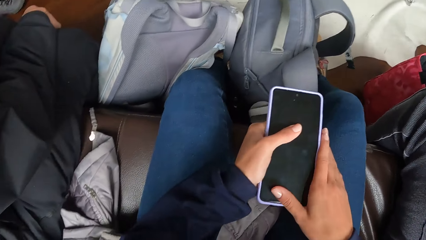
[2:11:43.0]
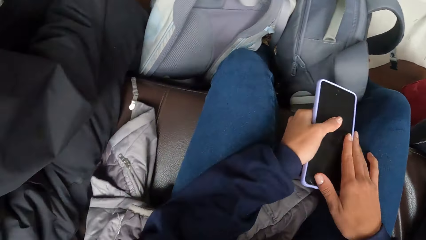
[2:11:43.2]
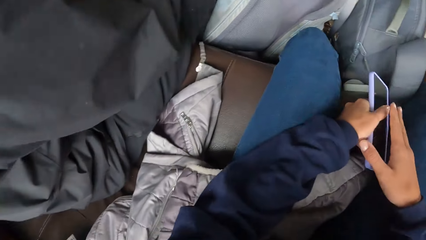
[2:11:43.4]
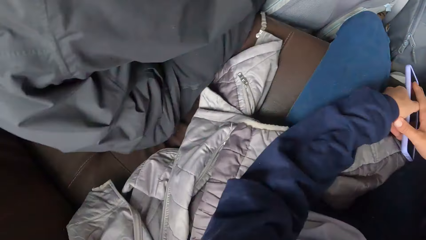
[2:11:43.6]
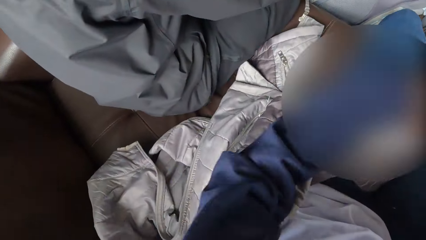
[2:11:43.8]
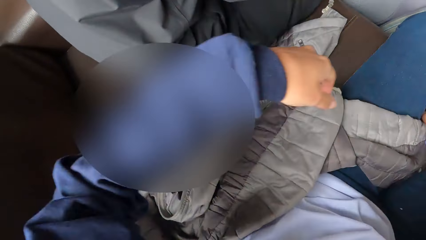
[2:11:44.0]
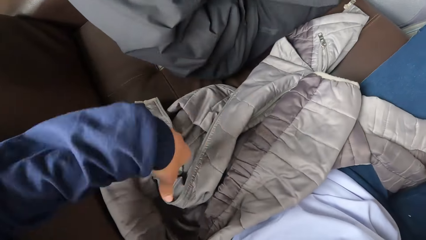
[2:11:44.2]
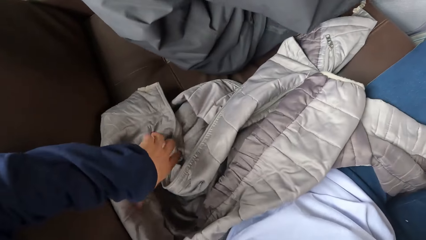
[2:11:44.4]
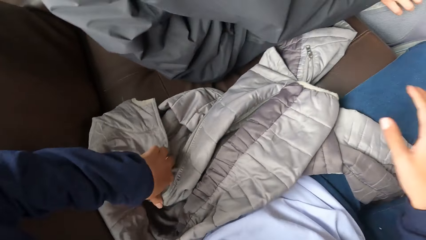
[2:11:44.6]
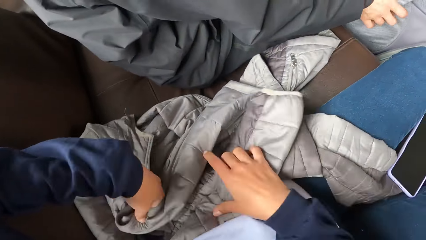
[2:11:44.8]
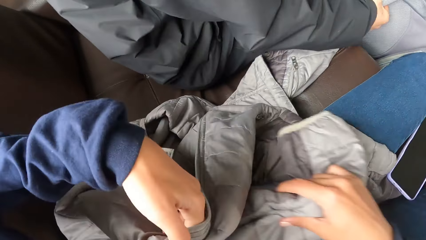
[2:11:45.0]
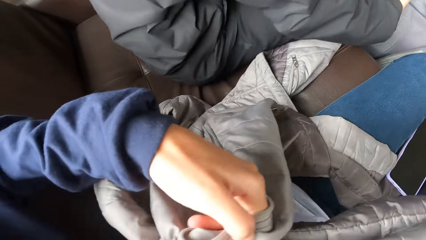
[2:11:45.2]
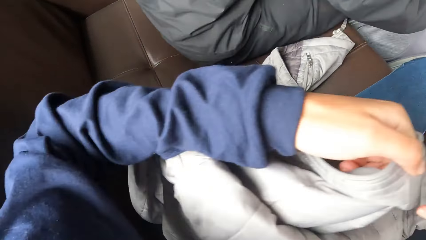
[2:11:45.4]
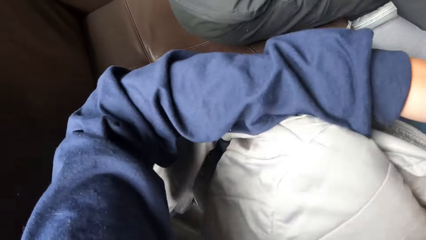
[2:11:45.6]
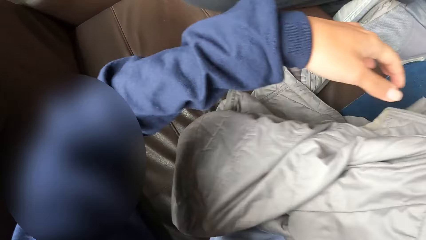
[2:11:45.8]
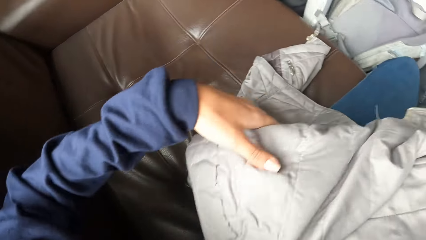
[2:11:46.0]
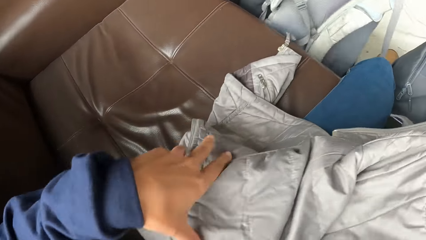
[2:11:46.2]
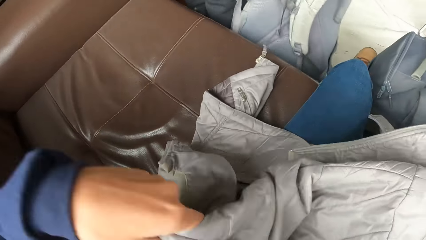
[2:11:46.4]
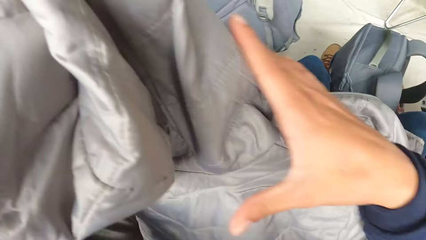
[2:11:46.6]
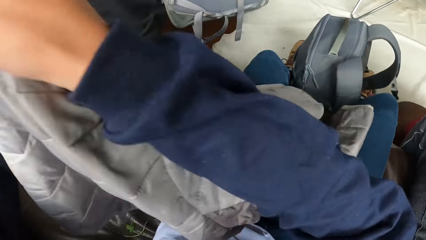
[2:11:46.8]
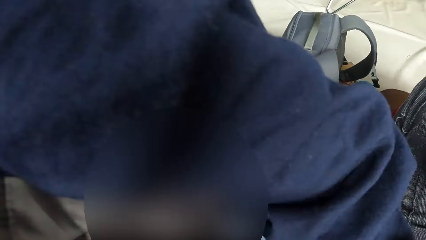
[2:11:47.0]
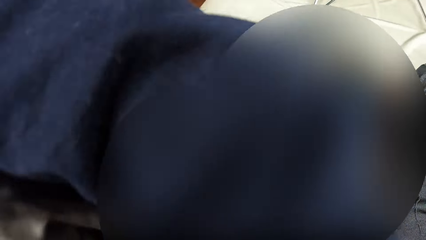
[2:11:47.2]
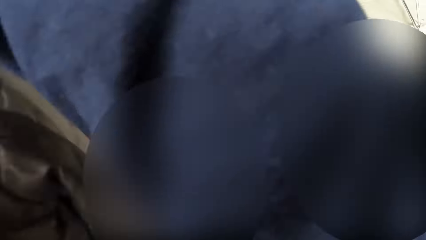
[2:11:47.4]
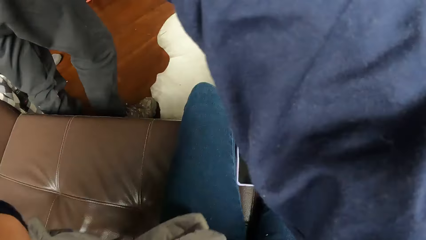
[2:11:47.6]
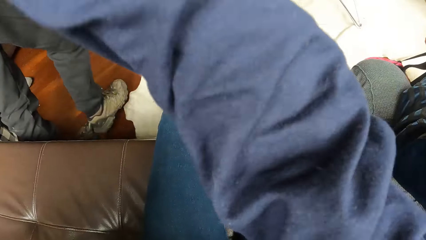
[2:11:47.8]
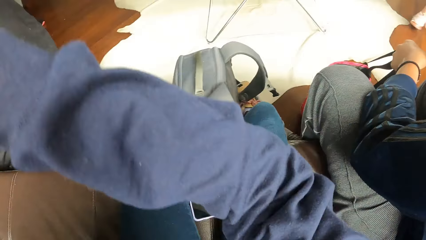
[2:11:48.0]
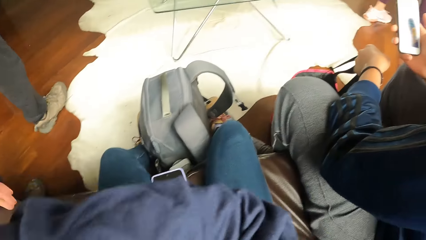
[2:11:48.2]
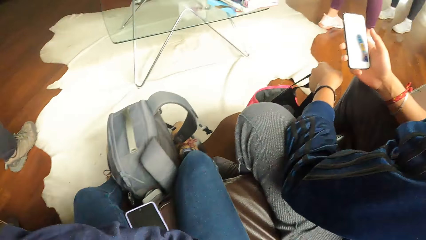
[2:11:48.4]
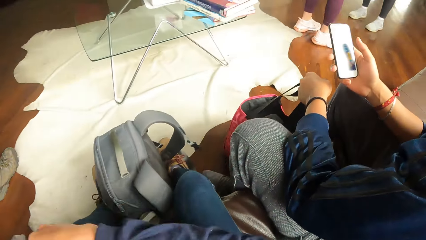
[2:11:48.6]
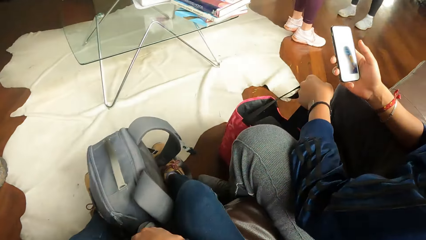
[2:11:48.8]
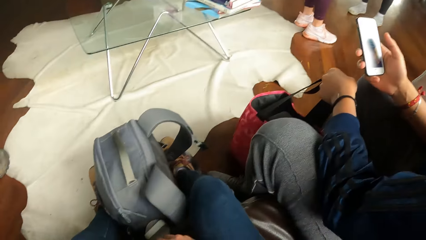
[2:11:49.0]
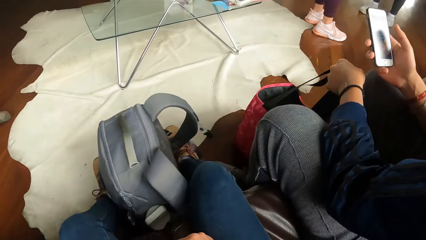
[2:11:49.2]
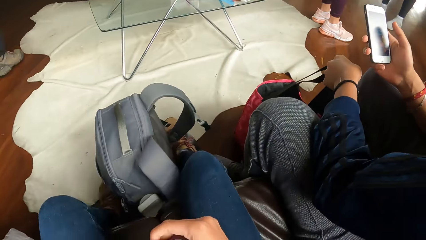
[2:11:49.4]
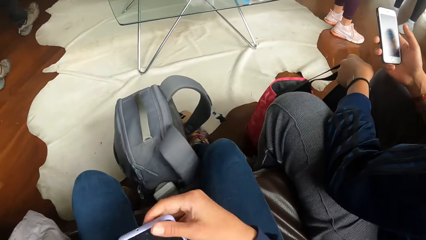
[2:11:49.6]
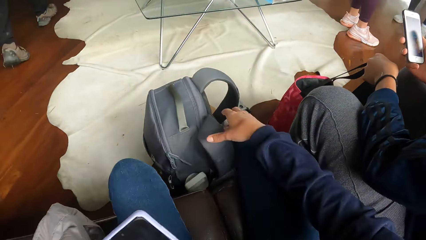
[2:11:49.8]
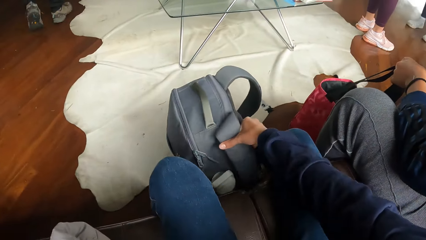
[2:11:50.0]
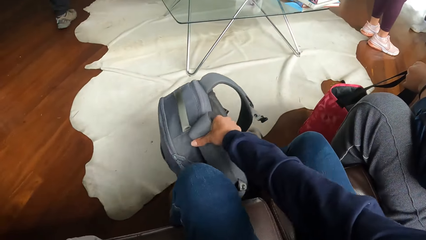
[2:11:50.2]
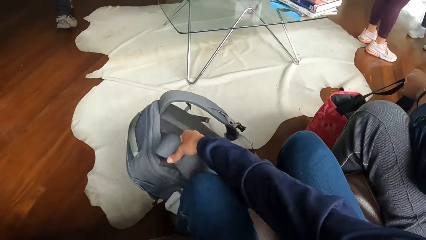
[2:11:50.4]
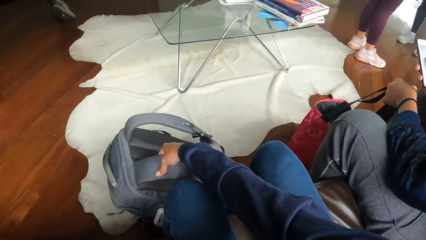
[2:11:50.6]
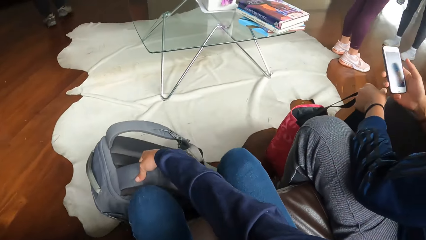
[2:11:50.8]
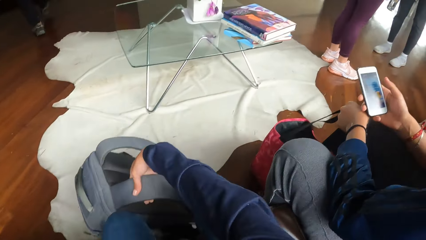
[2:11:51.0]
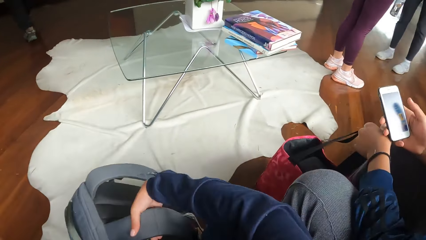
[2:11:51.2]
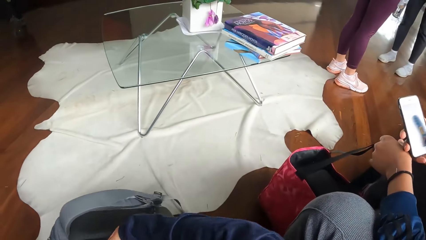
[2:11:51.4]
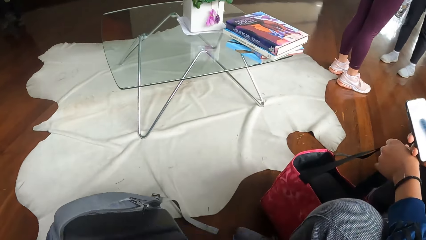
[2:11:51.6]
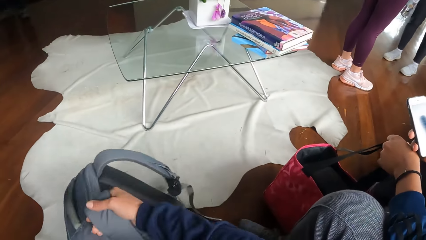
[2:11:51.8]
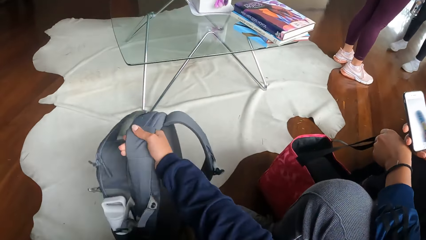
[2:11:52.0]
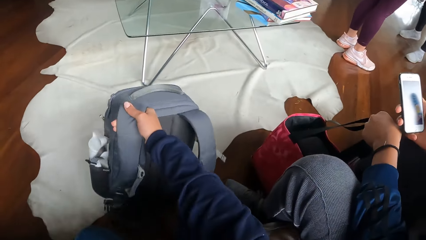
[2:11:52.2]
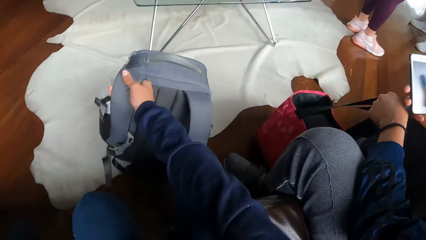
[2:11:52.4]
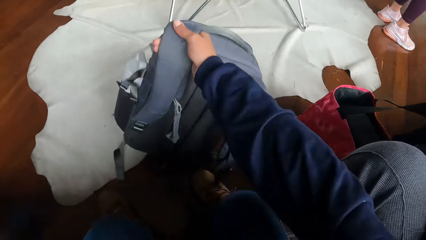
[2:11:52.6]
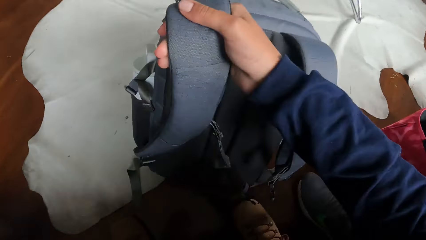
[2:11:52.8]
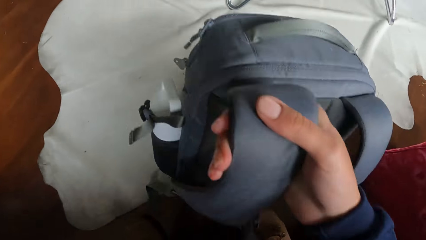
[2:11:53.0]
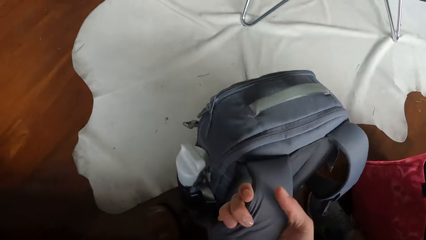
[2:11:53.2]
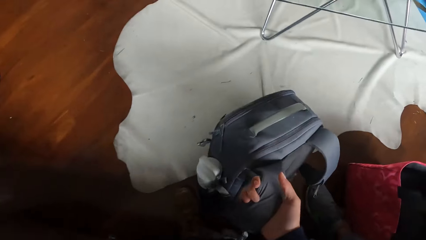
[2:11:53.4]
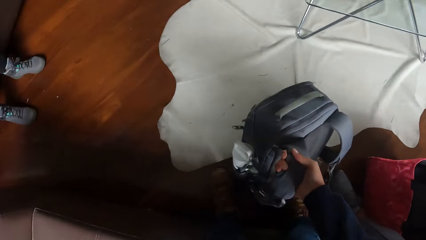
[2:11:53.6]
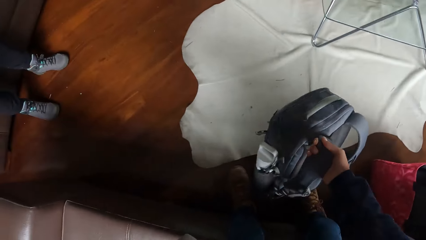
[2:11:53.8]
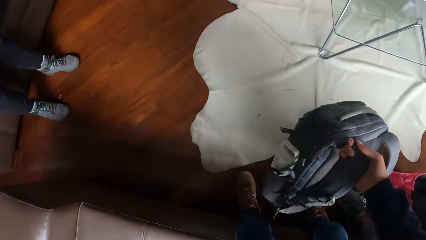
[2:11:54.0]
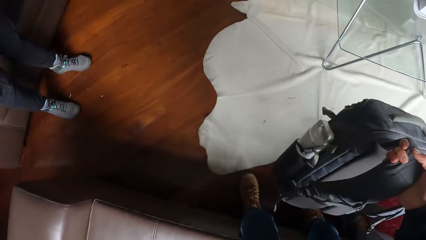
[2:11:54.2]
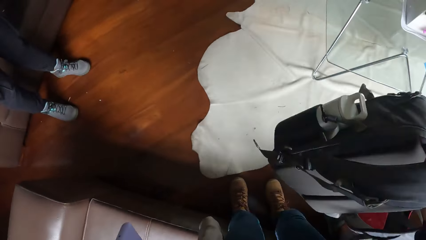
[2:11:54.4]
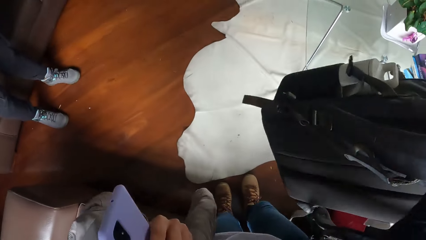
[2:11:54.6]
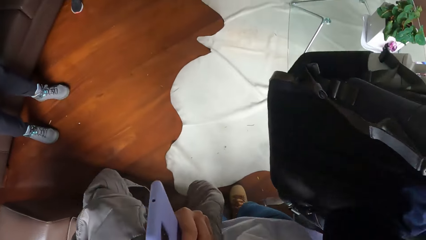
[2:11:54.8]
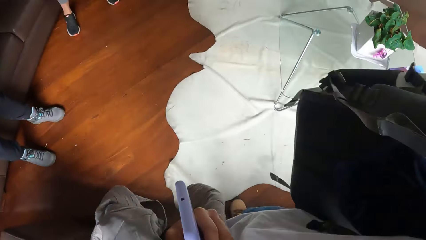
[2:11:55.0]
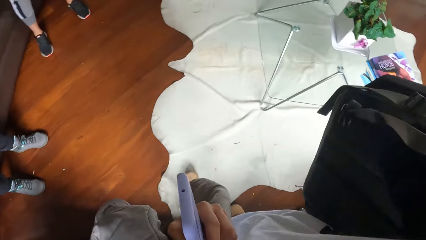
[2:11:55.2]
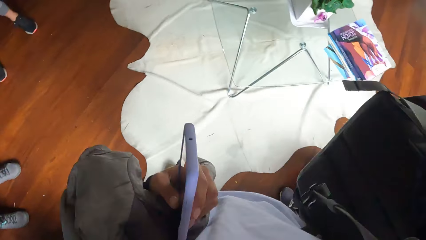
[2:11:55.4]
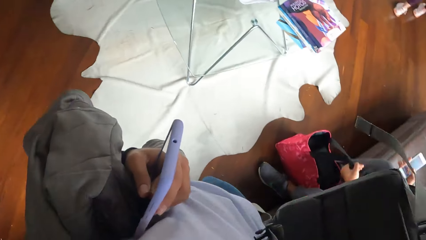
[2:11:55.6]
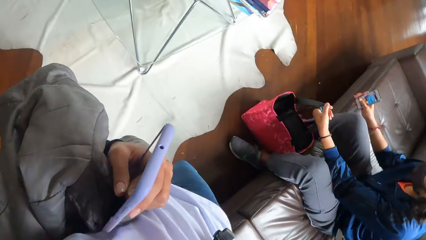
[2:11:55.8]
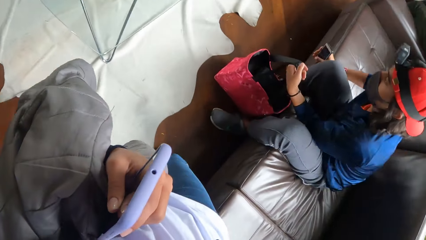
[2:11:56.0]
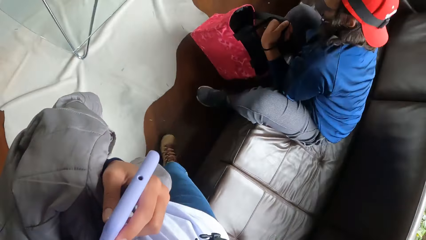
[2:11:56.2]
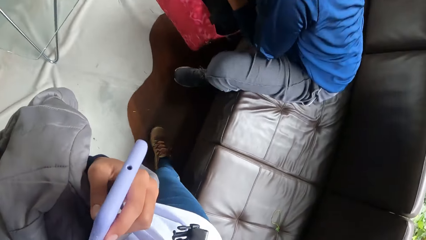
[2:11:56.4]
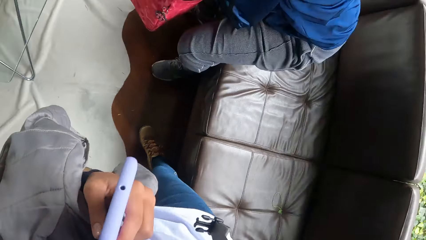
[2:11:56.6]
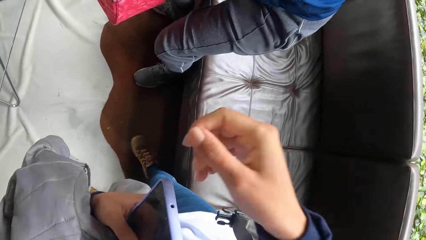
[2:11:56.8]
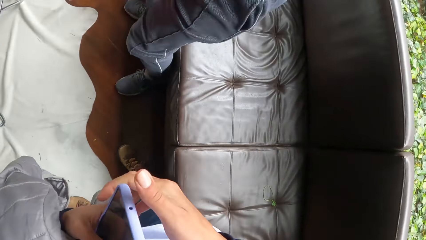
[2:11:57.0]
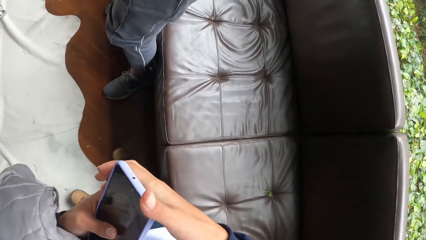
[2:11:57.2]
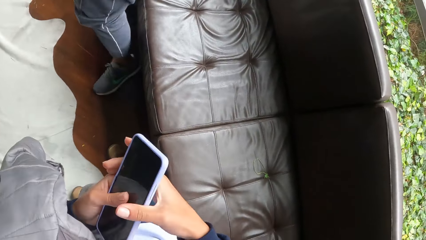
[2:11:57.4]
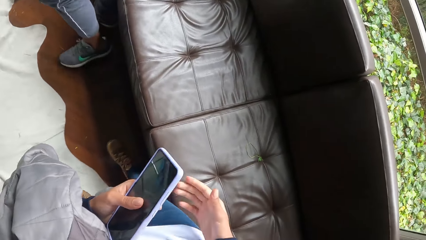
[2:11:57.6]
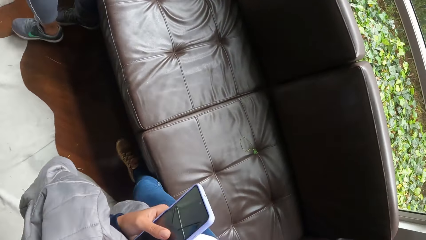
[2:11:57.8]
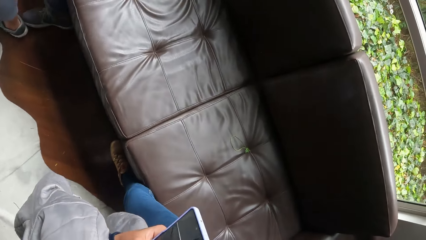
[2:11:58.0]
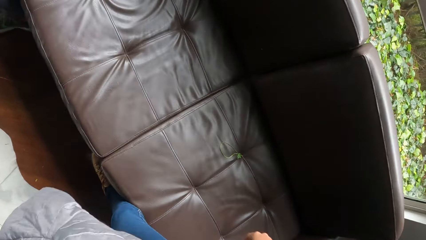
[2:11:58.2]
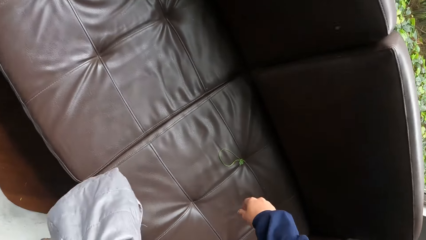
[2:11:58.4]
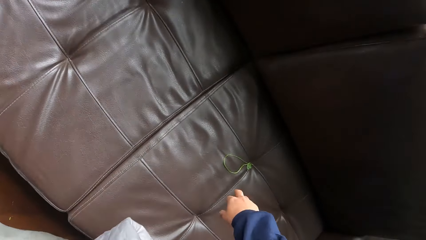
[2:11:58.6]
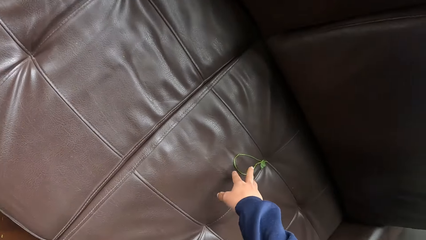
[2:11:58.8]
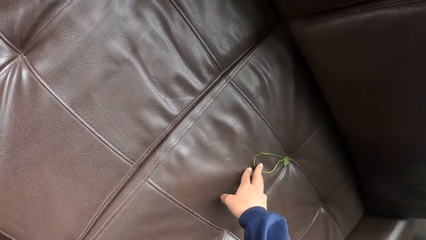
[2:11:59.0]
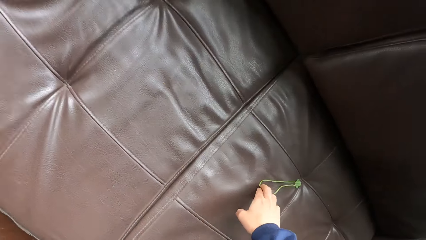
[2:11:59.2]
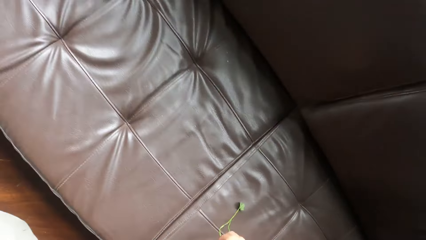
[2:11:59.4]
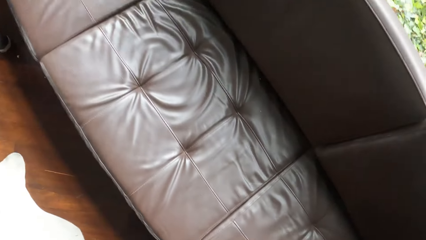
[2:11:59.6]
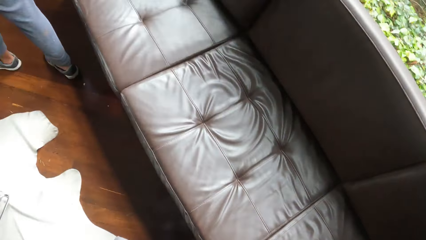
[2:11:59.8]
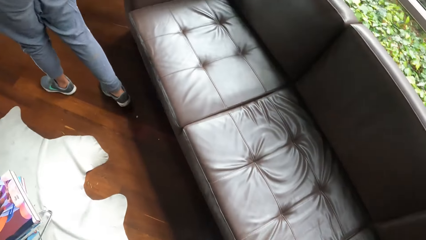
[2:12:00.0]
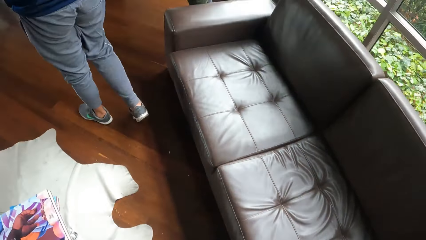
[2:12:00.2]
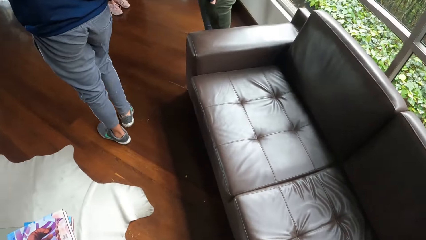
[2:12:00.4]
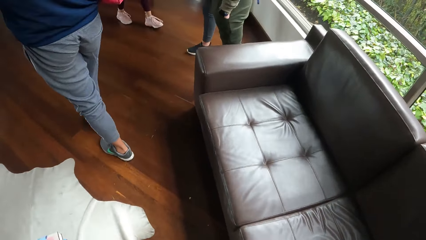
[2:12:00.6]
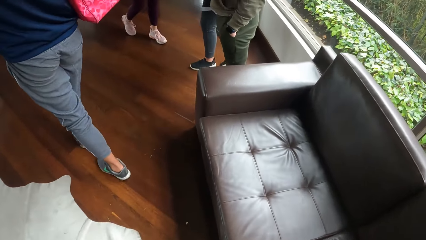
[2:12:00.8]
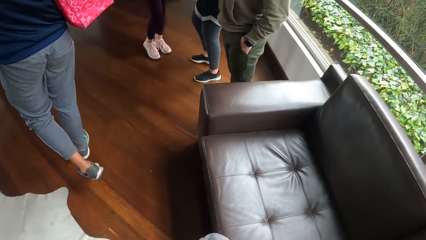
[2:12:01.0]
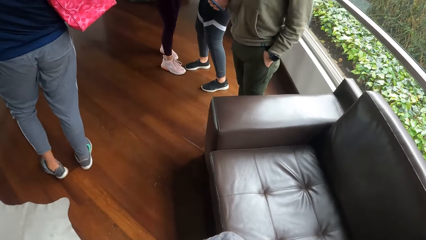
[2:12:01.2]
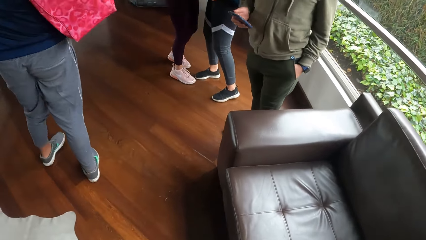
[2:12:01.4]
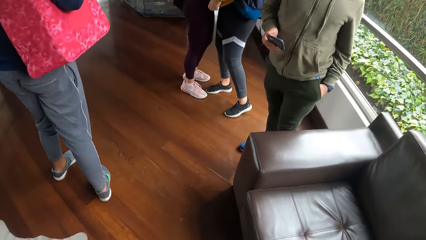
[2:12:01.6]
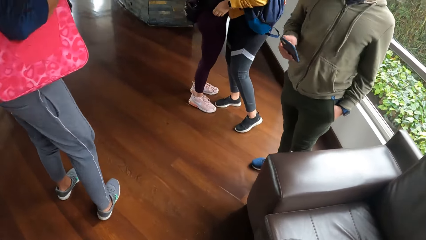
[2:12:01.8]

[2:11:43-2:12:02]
The camera wearer drops the phone on the chair with her hands. A man picks up the backpack from the floor with his right hand. The camera wearer picks up a coat from the chair with her hands. The man stands up from the chair. The camera wearer lifts up a backpack from the floor with her right hand. She stands up from the chair. She puts the bag in the back. Another man stands up from the chair and lifts up the bag from the floor with his left hand. The camera wearer picks up a flower from the chair with her right hand. A woman hugs another woman.
